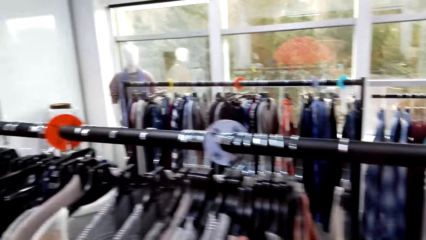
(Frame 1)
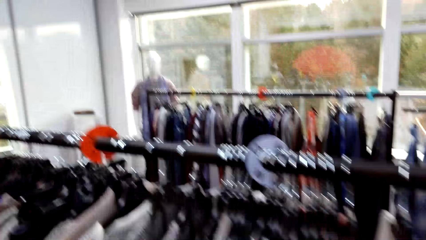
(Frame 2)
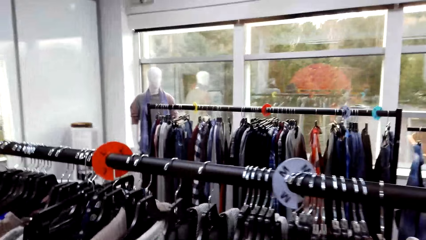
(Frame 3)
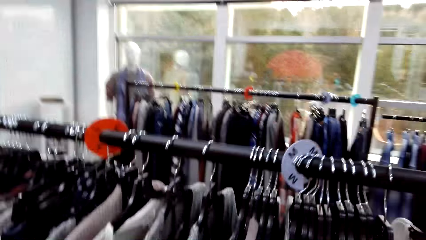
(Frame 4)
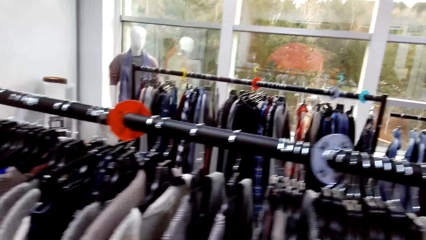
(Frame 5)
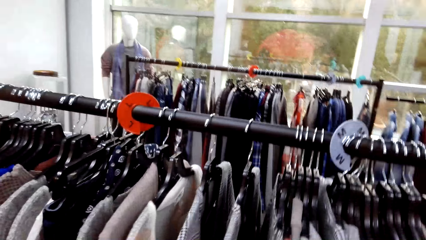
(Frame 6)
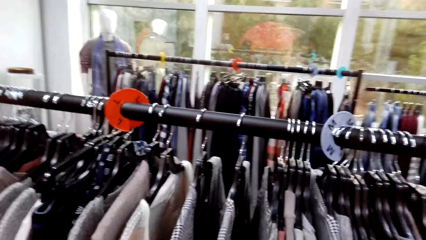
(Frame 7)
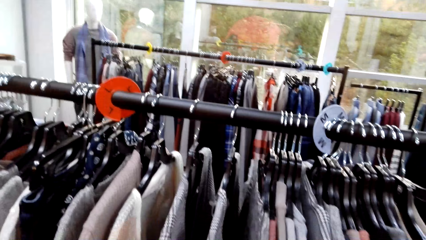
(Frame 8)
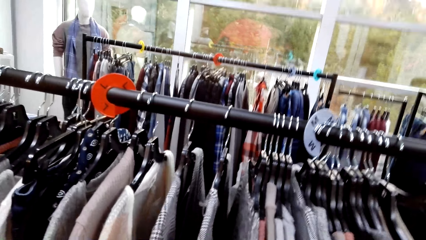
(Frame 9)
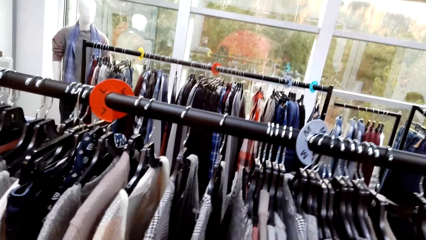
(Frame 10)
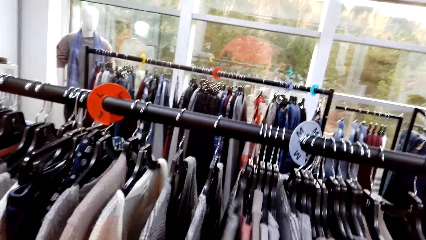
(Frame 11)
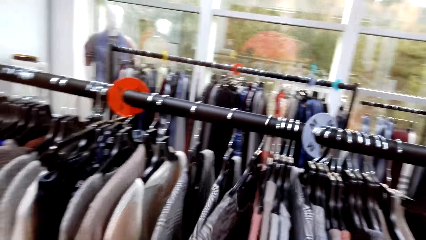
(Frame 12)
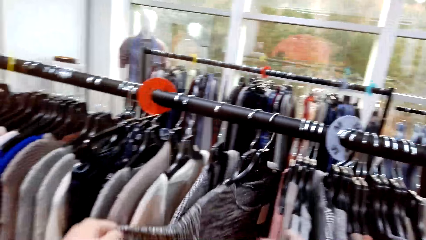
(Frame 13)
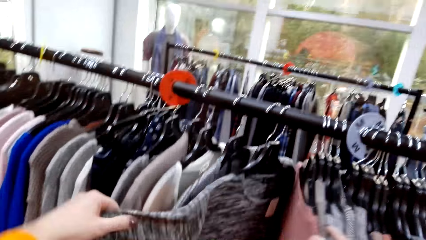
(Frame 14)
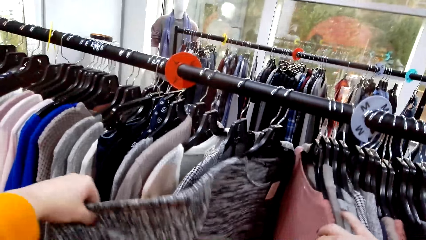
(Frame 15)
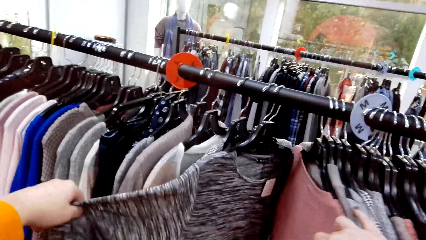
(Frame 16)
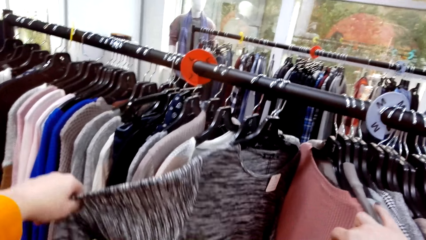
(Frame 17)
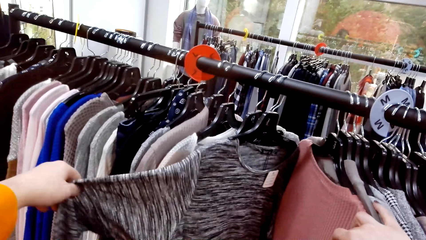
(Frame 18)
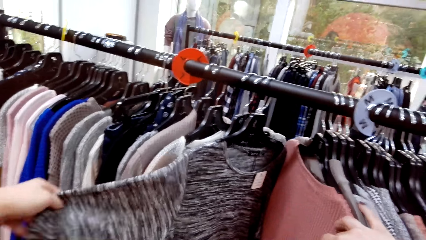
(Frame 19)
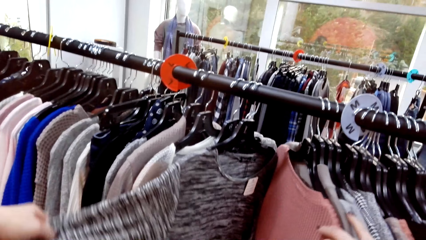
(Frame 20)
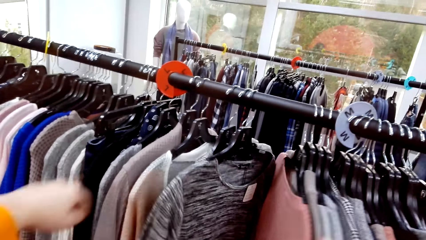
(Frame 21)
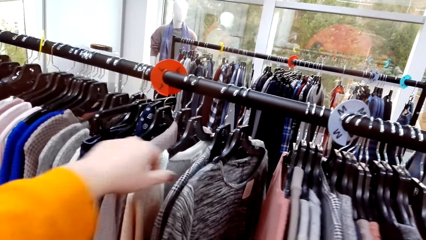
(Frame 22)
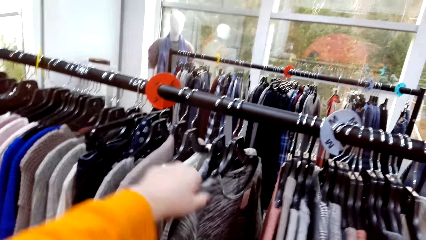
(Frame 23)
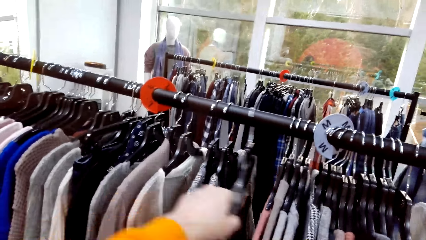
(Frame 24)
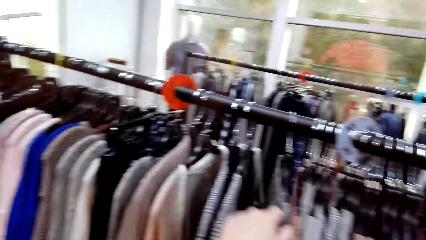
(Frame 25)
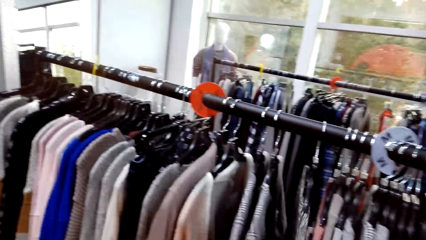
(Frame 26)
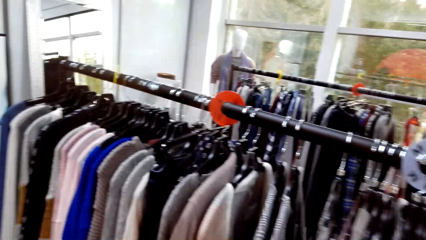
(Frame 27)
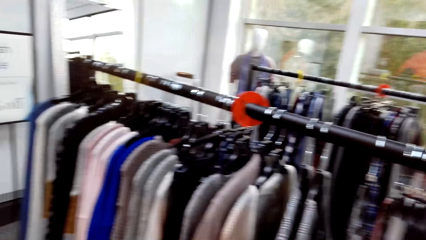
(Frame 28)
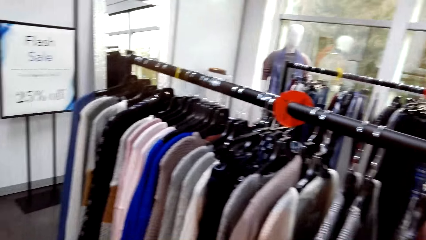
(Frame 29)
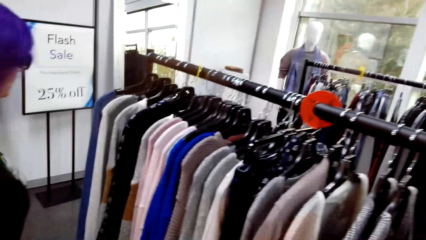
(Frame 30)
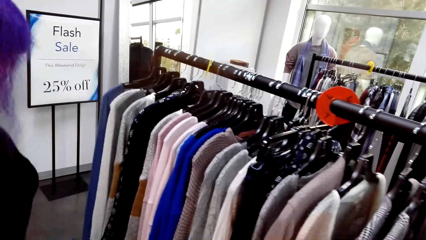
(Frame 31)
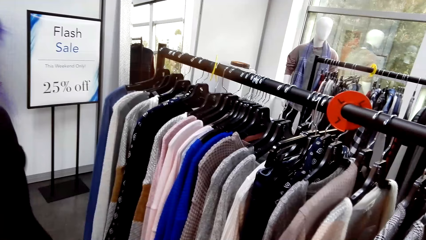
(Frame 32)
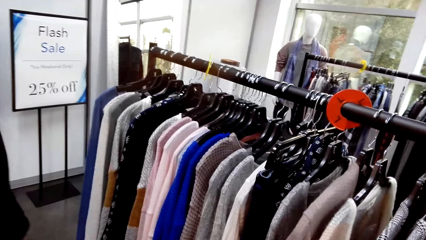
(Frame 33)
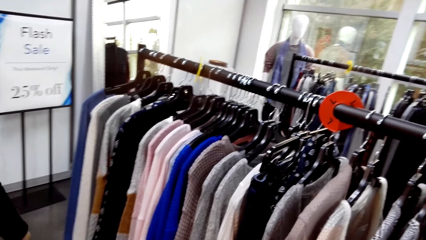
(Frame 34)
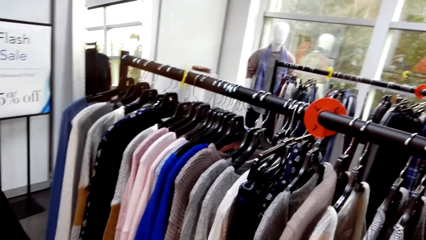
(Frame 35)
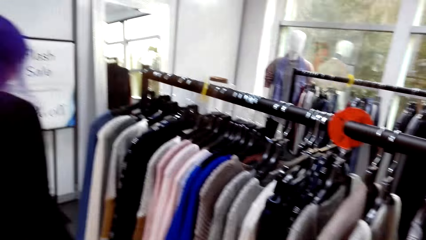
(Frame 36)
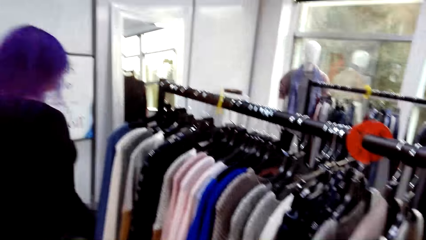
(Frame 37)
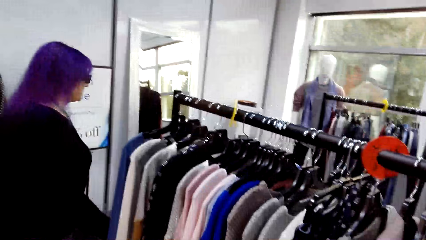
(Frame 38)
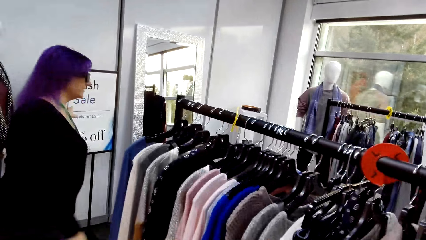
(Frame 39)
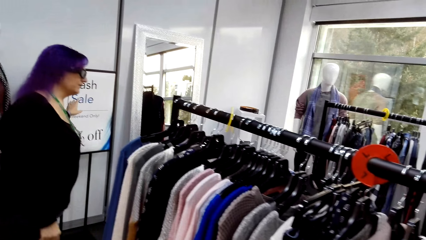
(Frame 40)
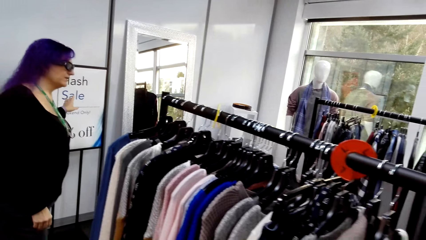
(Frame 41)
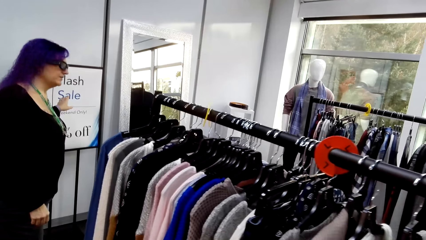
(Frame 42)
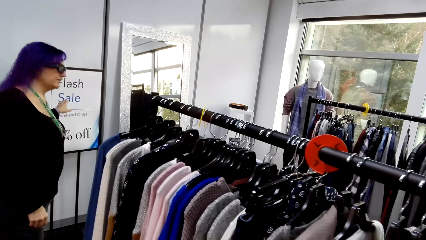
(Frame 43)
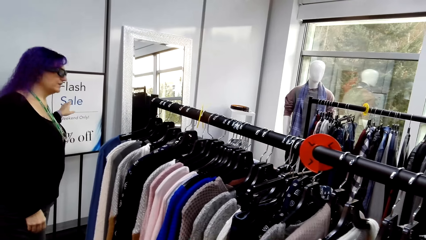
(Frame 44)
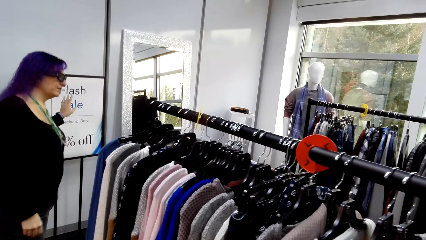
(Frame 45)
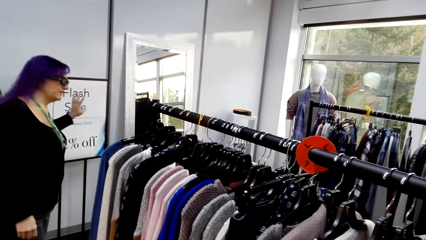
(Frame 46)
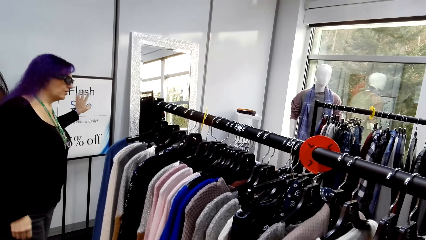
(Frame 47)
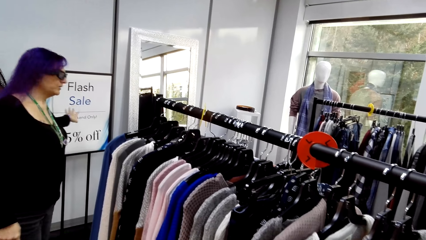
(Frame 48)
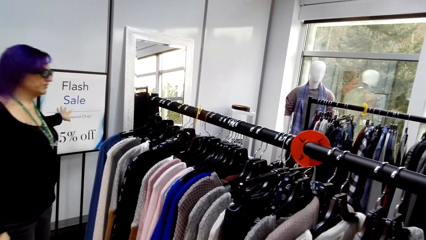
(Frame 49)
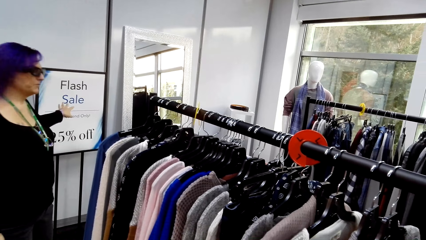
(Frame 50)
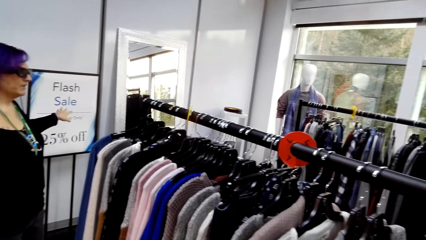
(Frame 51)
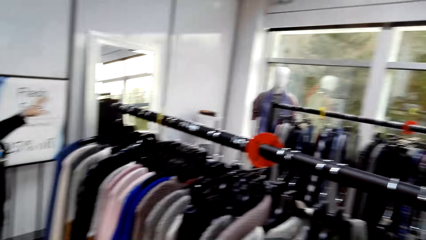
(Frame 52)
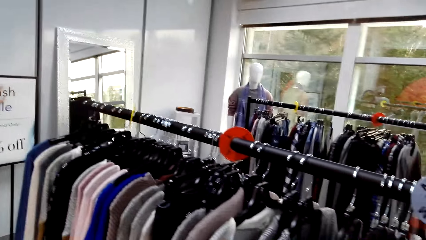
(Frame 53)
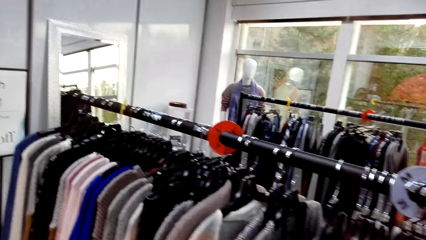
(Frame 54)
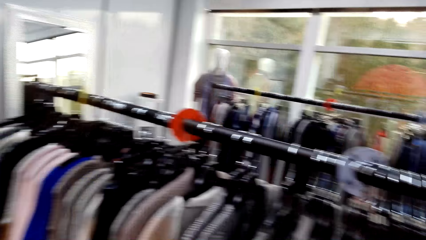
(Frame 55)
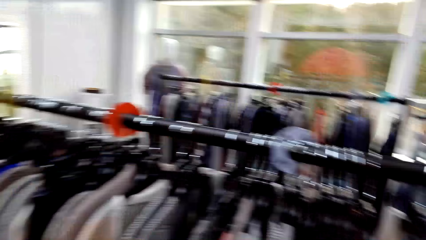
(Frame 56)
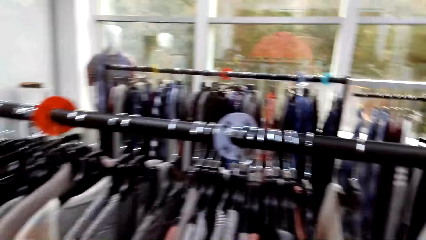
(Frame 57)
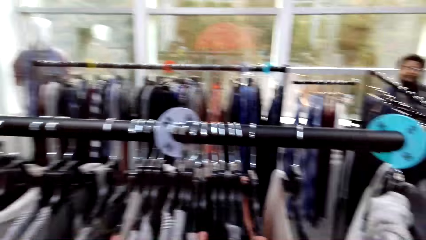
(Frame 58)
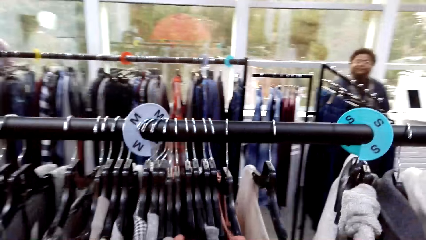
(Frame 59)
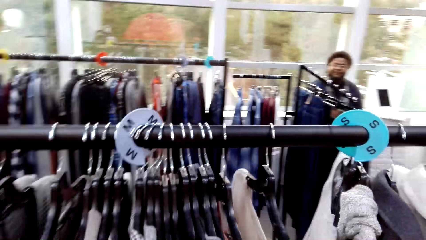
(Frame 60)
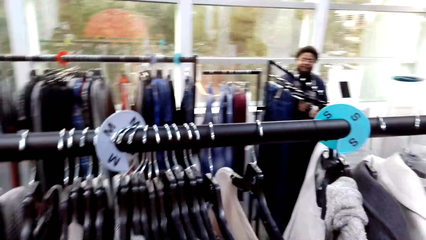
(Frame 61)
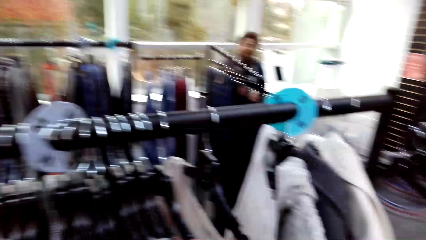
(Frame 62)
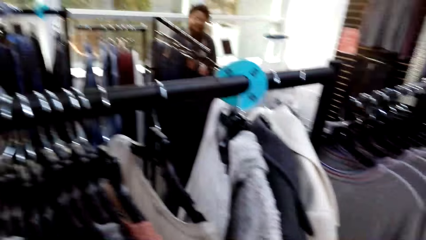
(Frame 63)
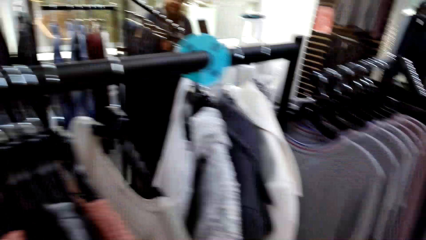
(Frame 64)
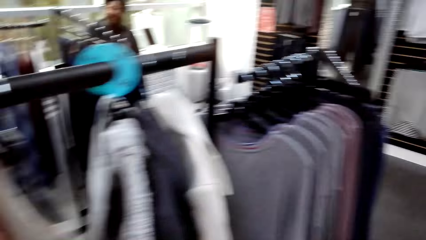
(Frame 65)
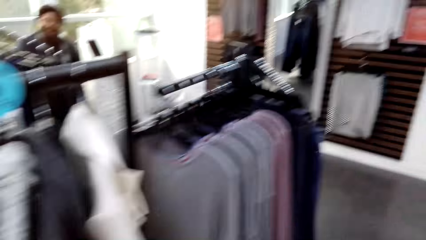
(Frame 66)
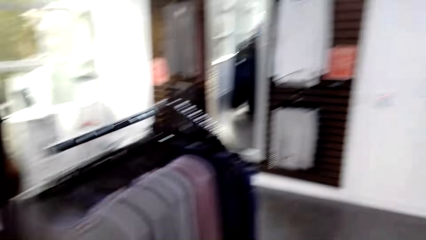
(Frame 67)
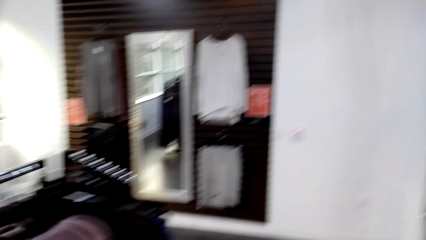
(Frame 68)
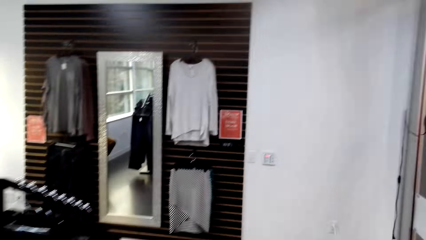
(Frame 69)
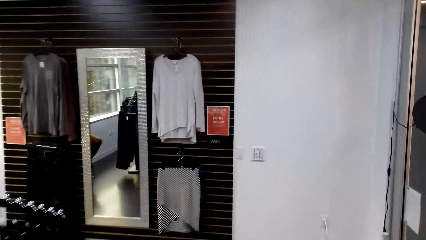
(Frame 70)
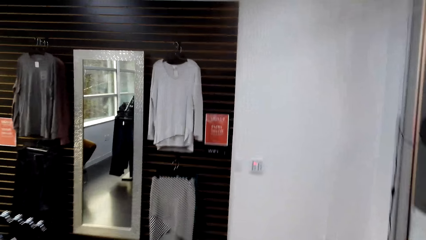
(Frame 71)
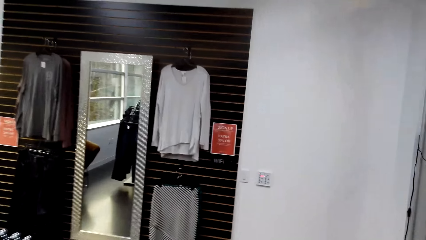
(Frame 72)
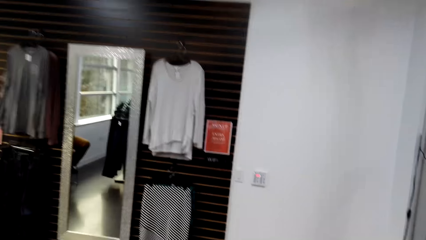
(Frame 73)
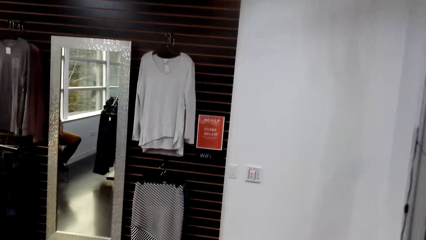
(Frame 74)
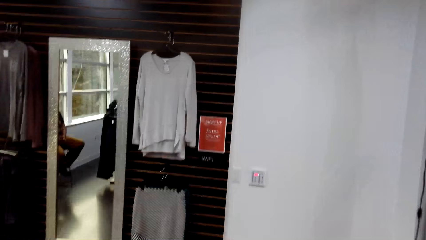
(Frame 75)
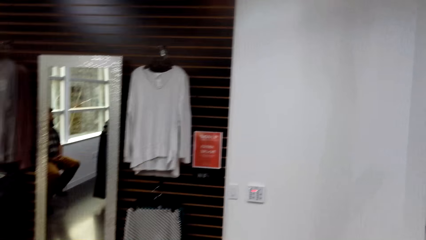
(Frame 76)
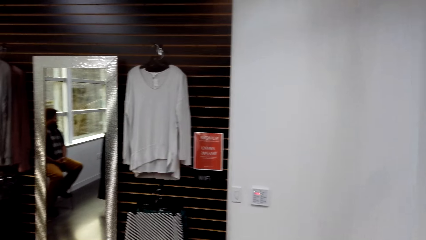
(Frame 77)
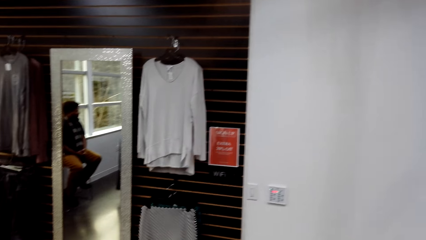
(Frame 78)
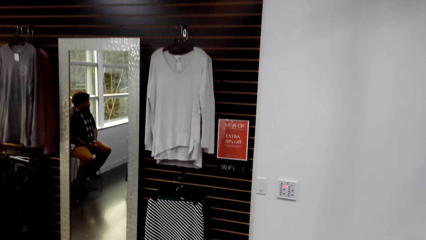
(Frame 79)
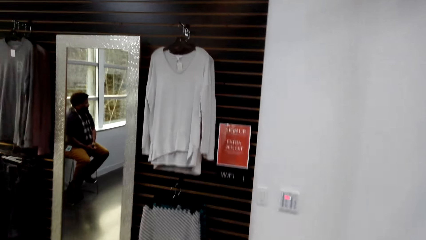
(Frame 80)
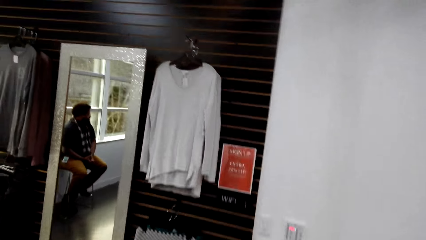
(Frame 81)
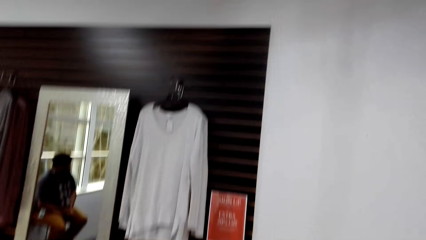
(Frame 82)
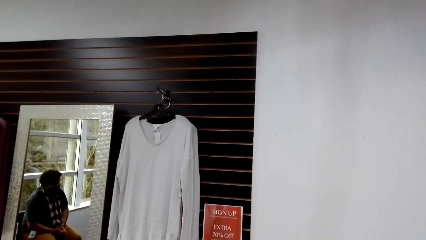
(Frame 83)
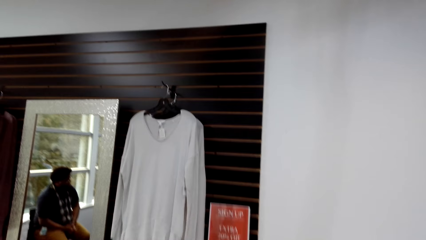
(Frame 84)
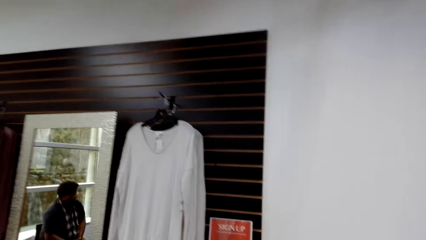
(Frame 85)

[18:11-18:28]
The camera wearer looks around the clothing store. They look at the clothes in the closet and move a cloth on the hanger. A woman speaks to a man. The camera wearer walks in the clothing shop. The woman walks in the store. The camera wearer looks at the woman. A person holds a frame on the wall. The woman speaks to the man. The camera wearer walks in the clothing shop. They look at the man. The man speaks to the woman.
